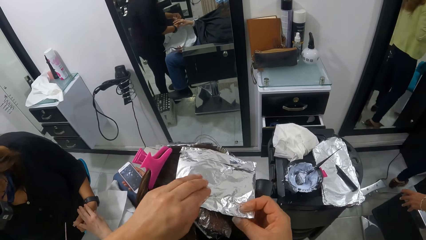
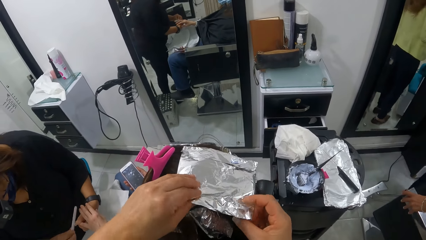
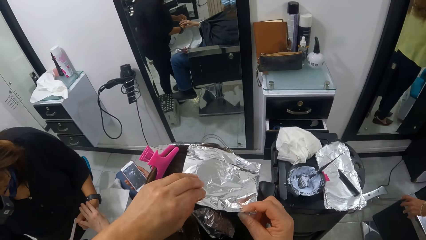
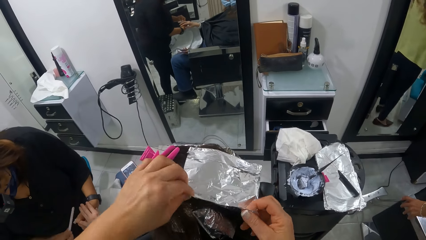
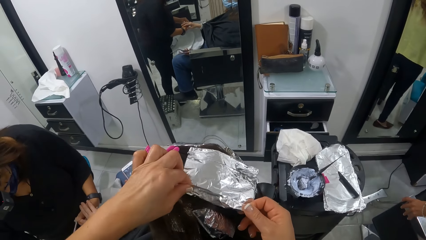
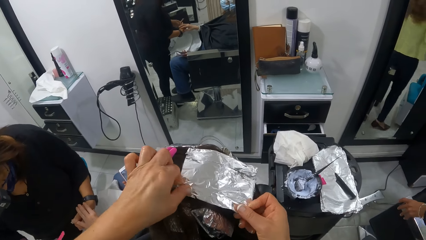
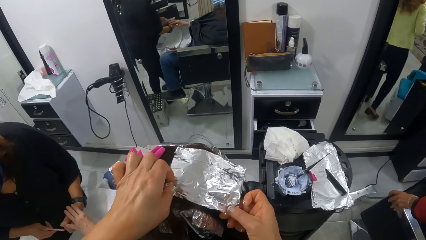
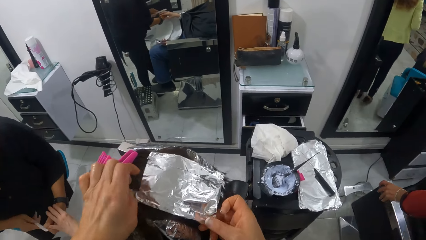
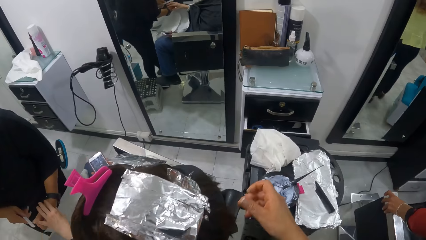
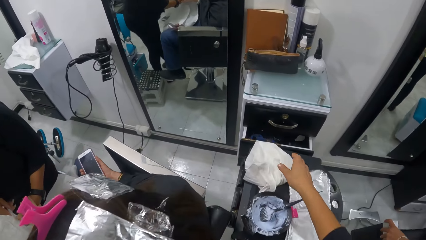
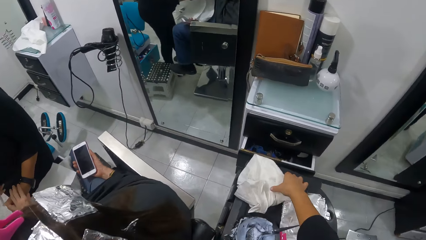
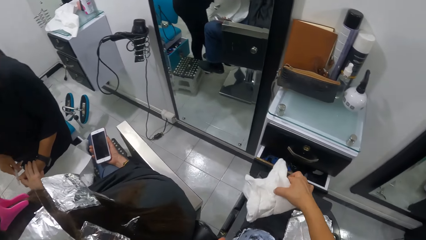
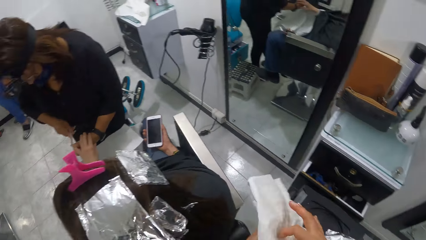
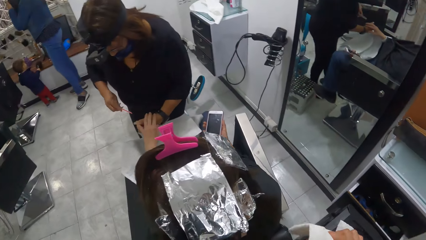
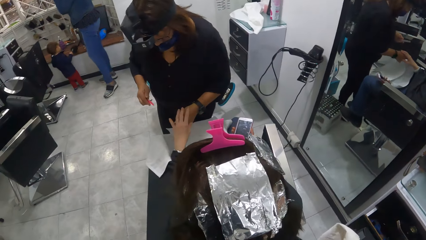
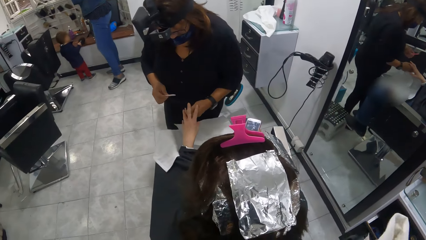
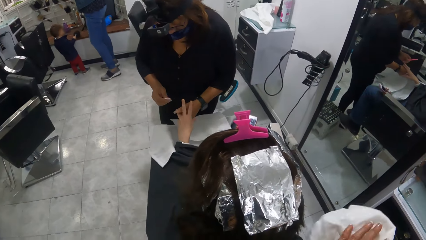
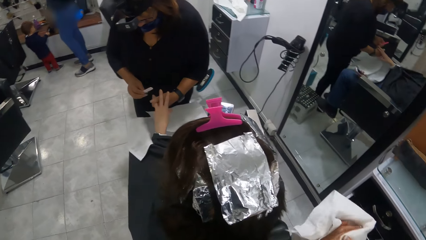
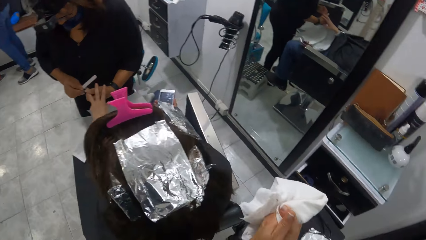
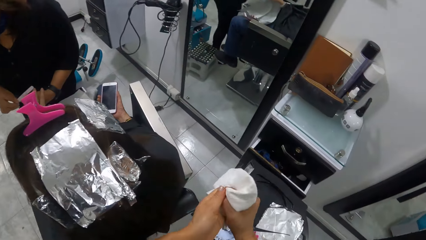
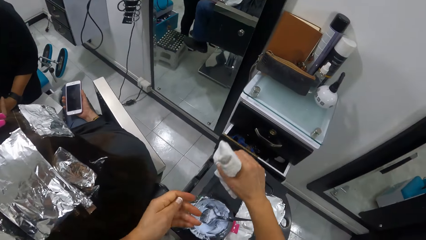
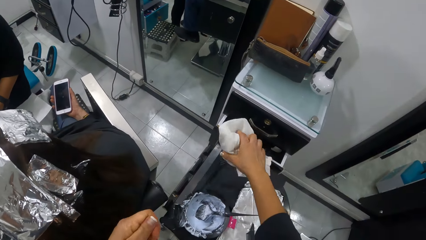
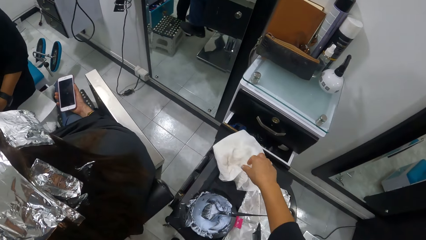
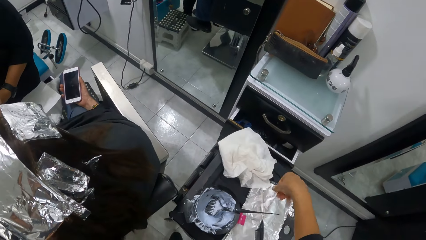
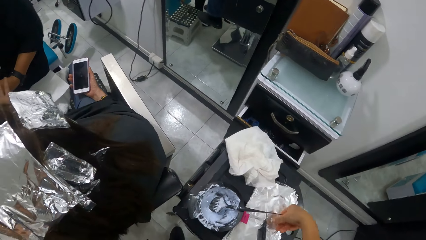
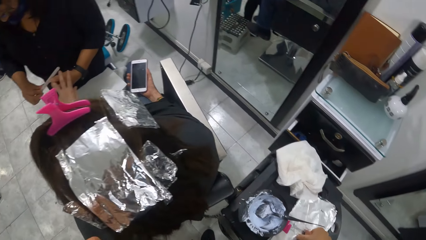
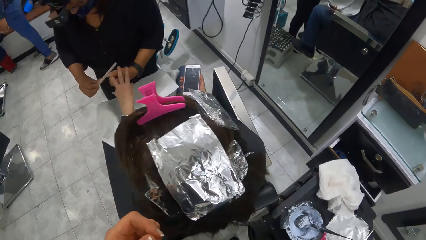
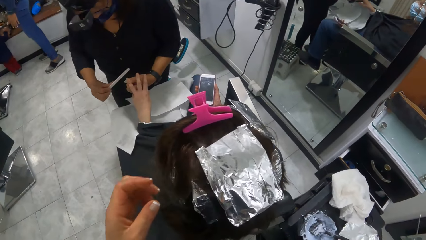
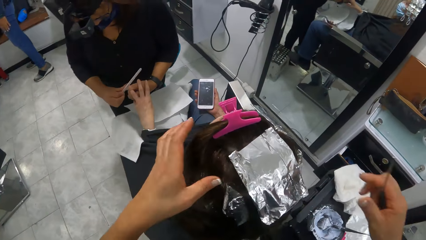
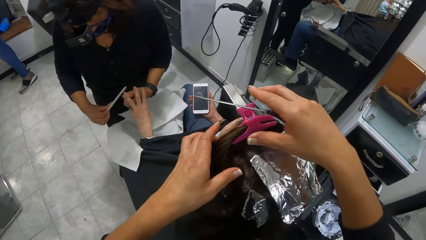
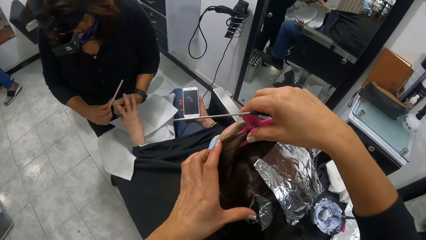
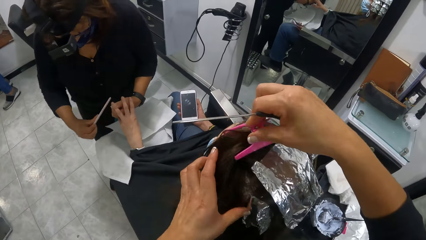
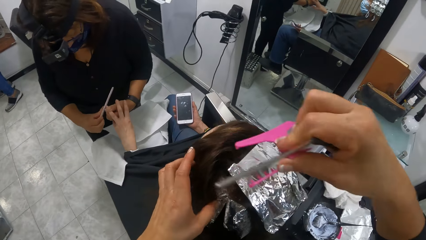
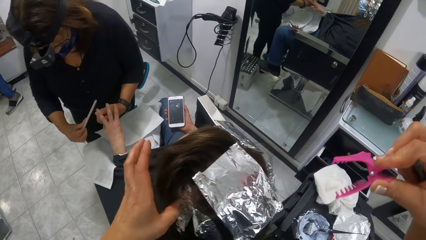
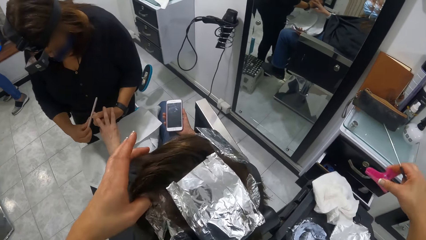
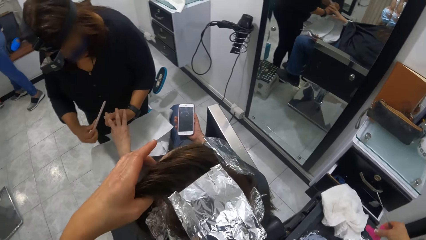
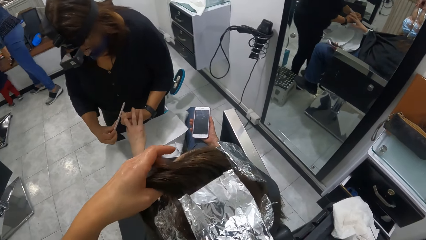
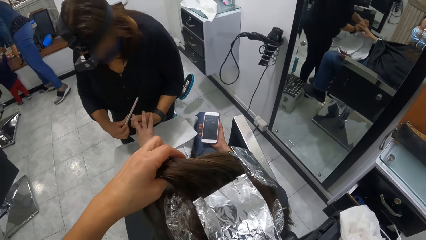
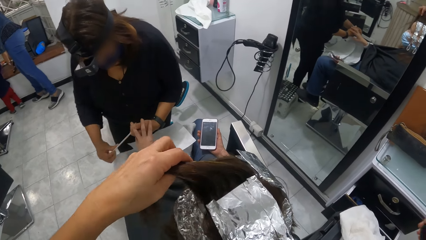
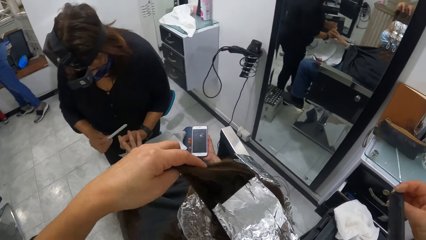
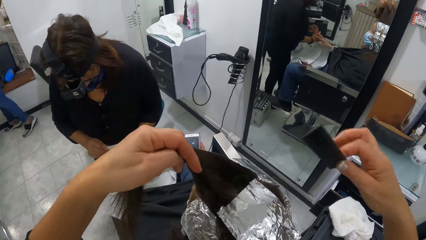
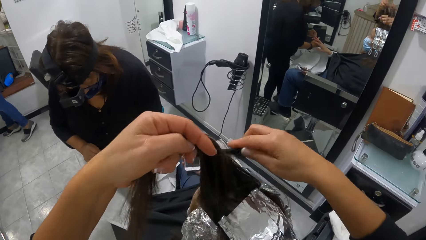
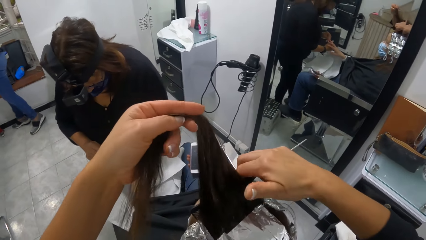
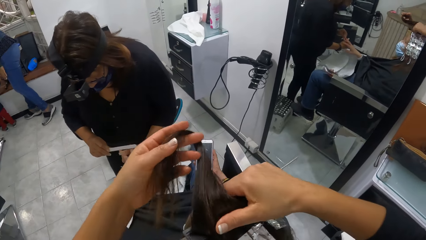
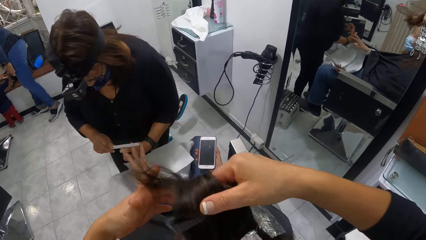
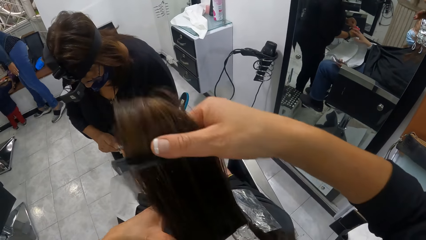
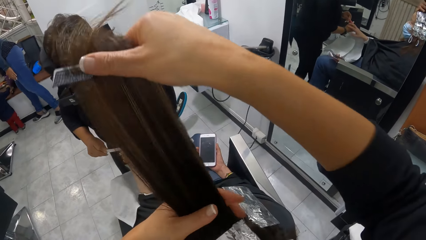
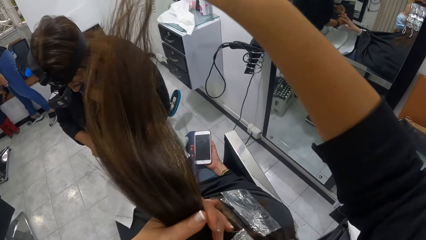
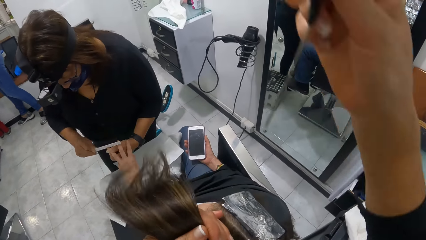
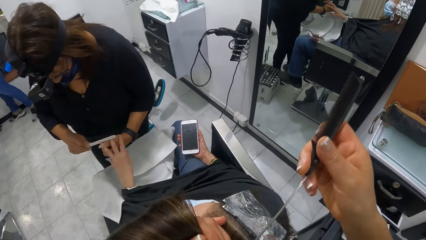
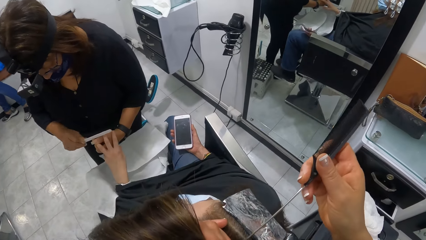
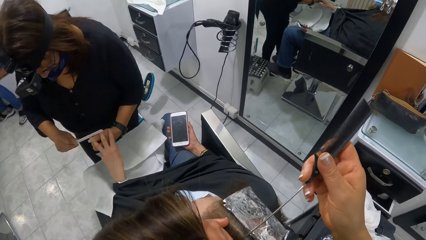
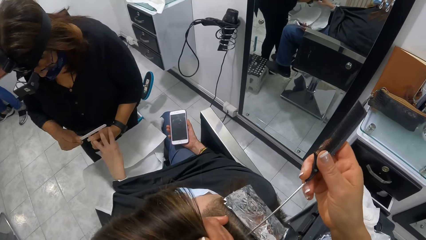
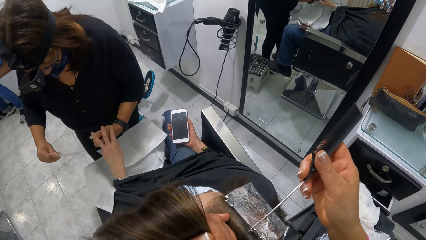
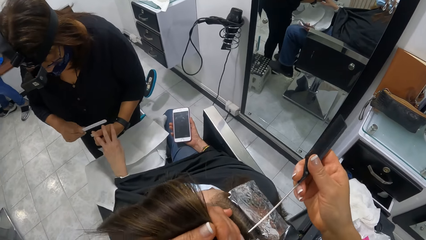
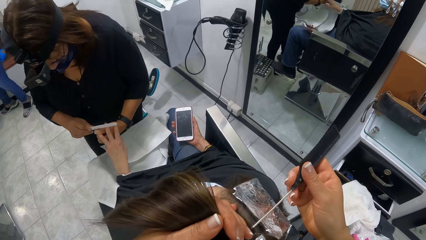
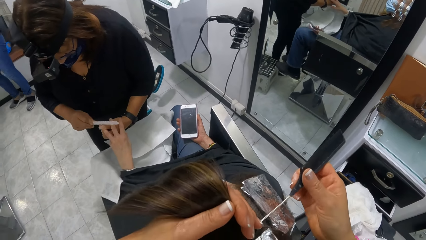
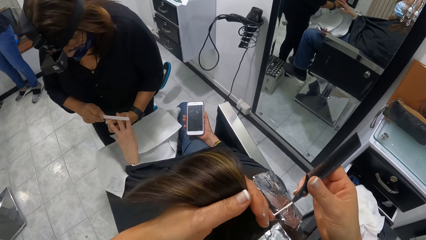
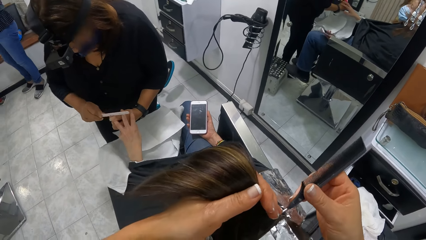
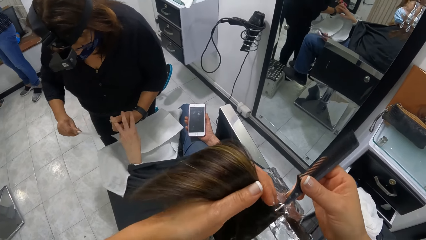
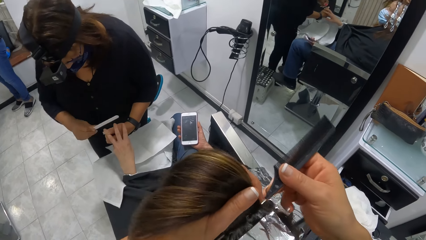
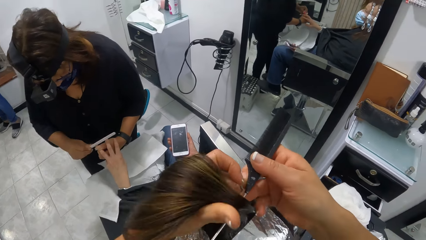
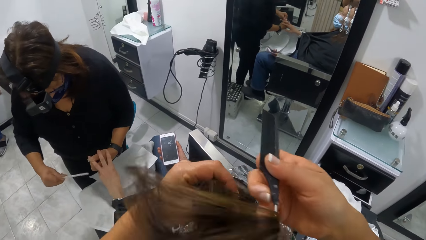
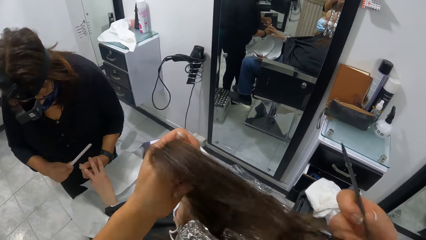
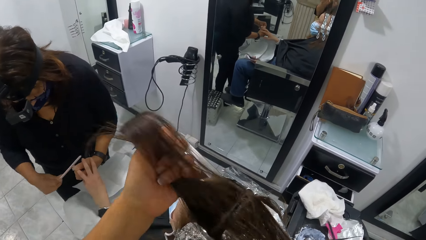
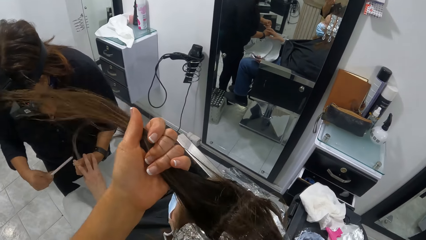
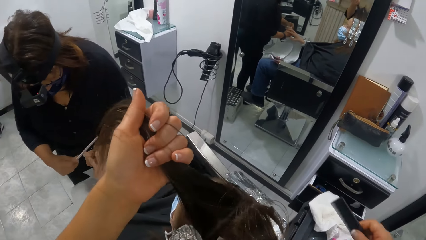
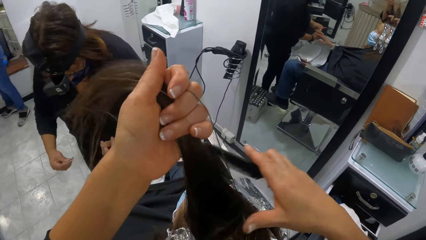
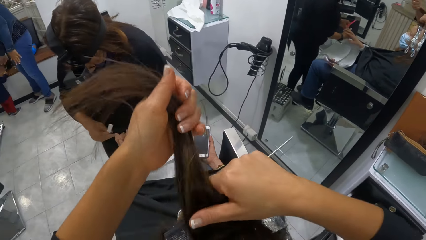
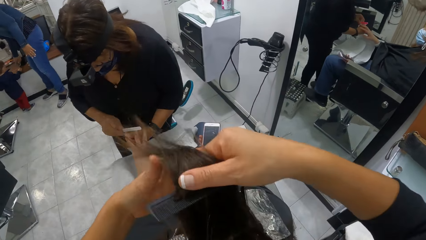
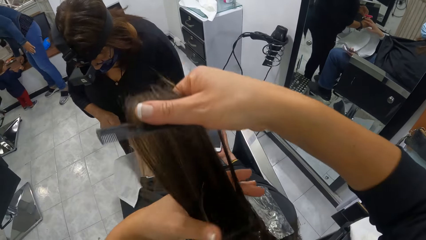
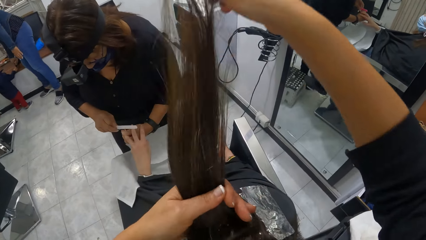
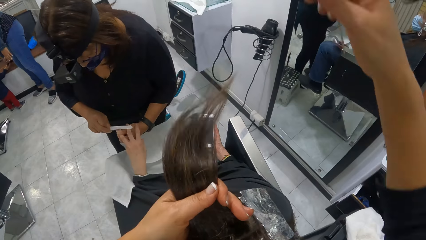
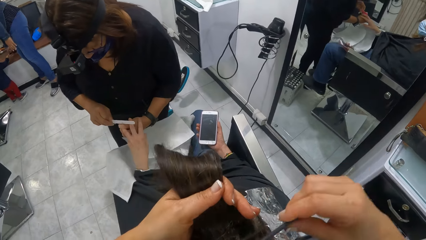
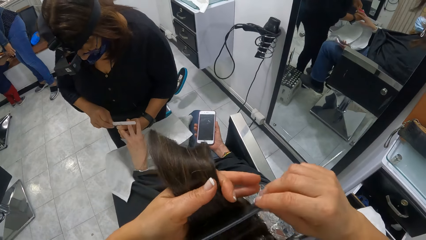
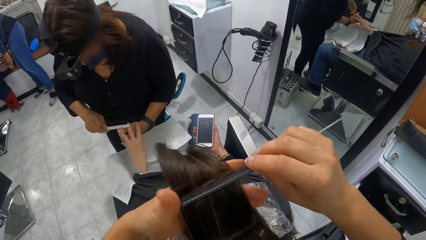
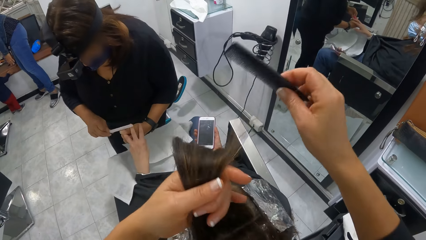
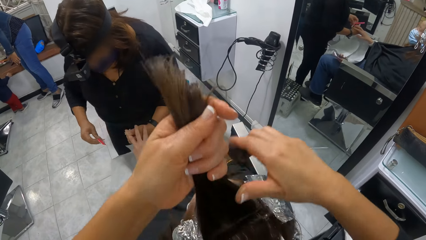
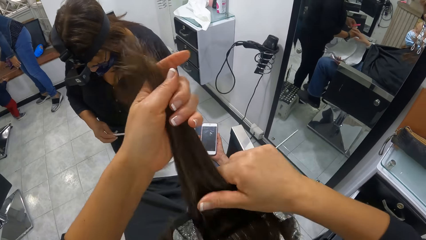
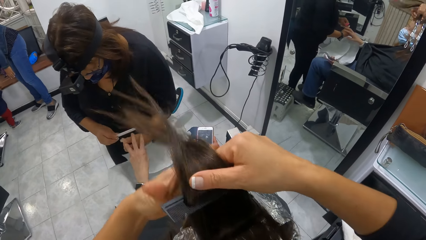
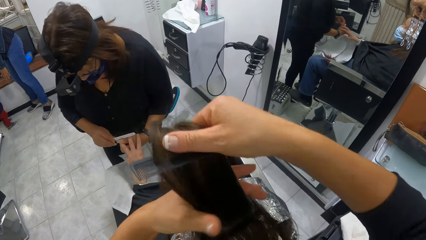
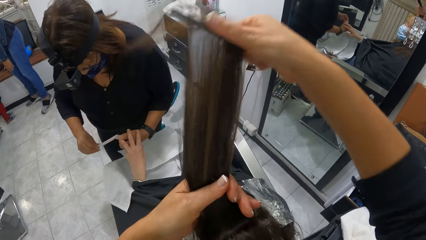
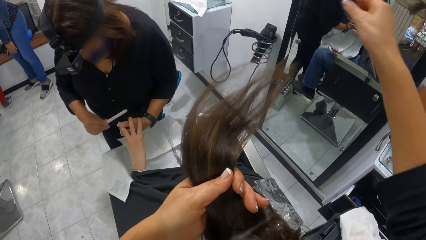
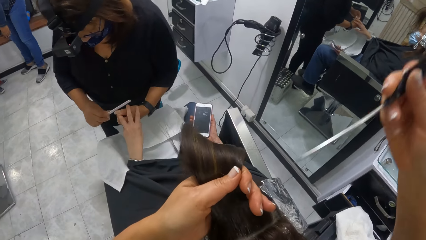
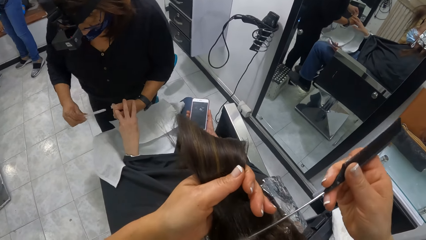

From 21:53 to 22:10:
The camera wearer picks up the napkin on the cabinet with her right hand. She wipes both hands with the napkin. She drops the napkin on the cabinet with her right hand. She picks up the tail comb. She removes the wrap or hair clip on the woman's hair with her right hand. She puts down the hair clip. She combs the woman's hair with the comb in her right hand. She divides a portion of the woman's hair with the comb in her right hand. She combs the woman's hair with the comb in her right hand.
